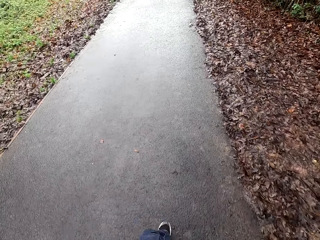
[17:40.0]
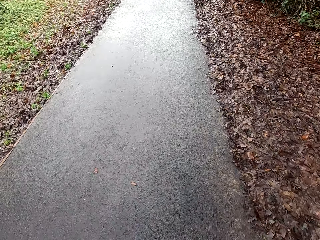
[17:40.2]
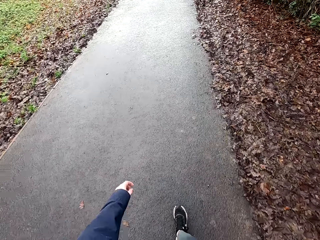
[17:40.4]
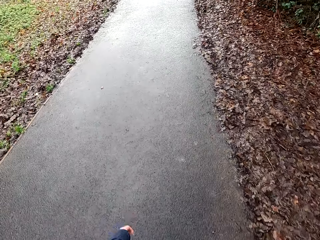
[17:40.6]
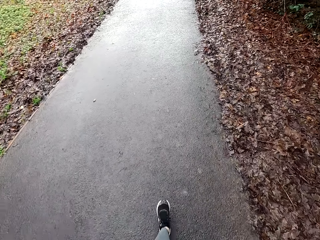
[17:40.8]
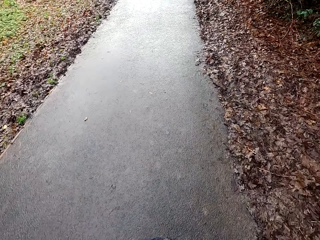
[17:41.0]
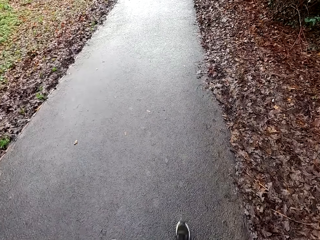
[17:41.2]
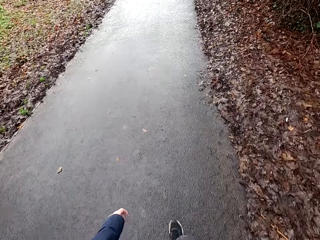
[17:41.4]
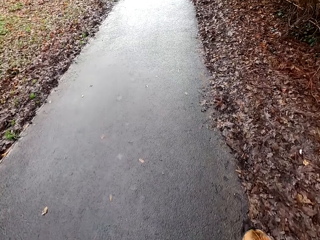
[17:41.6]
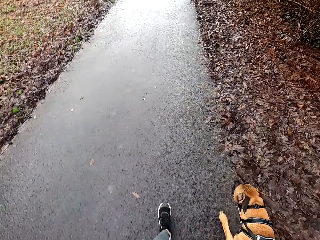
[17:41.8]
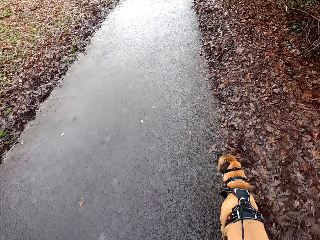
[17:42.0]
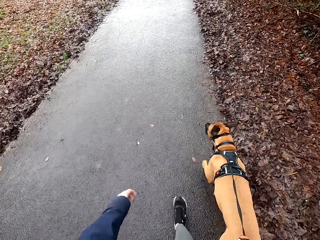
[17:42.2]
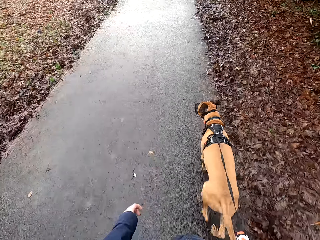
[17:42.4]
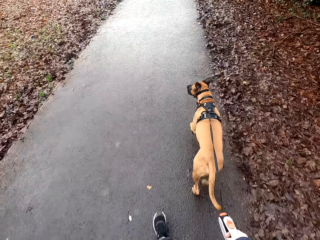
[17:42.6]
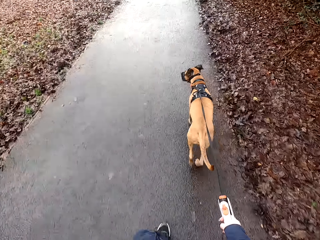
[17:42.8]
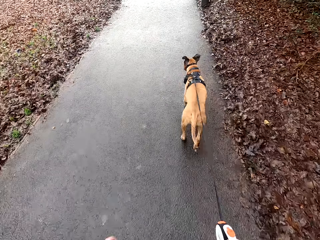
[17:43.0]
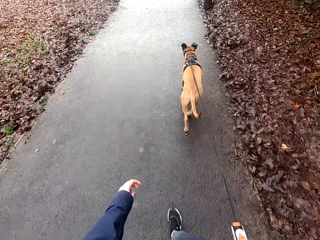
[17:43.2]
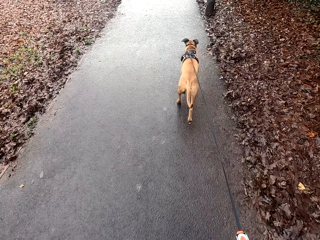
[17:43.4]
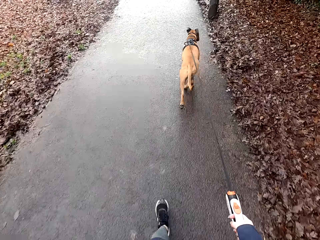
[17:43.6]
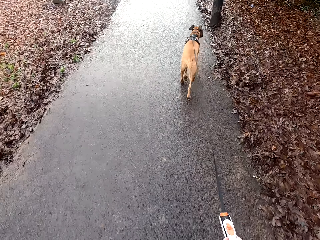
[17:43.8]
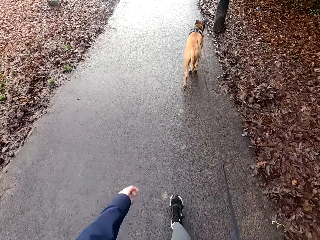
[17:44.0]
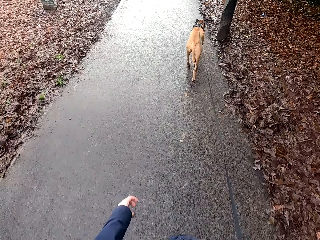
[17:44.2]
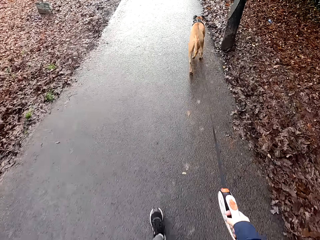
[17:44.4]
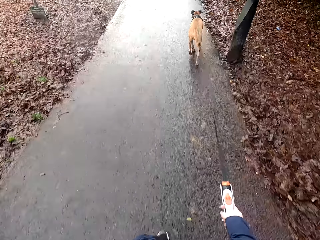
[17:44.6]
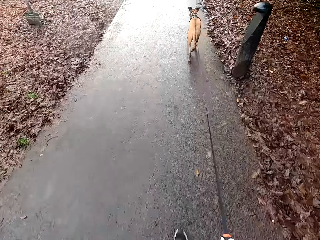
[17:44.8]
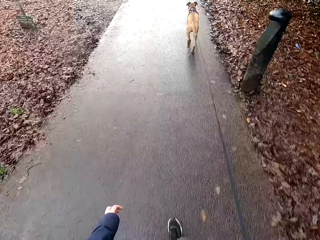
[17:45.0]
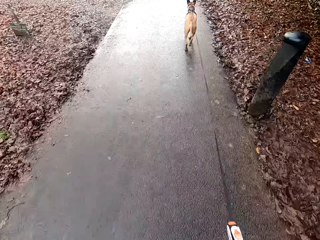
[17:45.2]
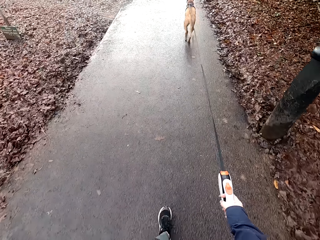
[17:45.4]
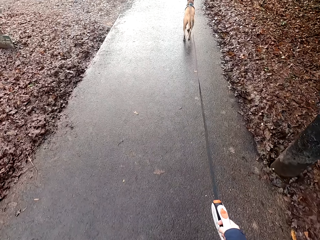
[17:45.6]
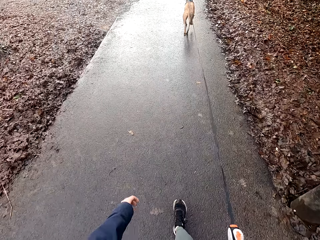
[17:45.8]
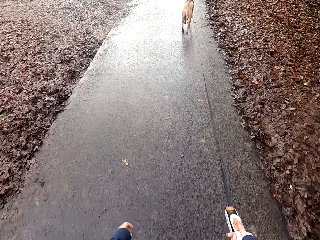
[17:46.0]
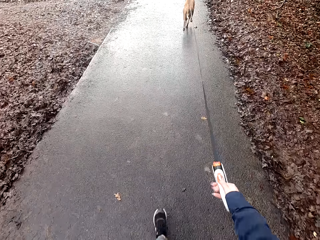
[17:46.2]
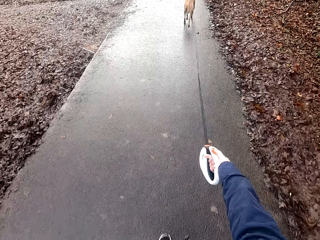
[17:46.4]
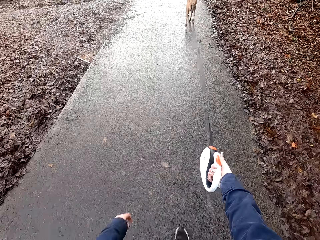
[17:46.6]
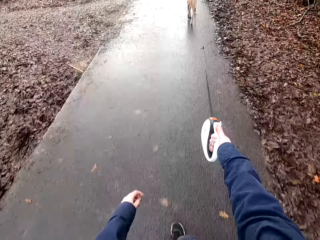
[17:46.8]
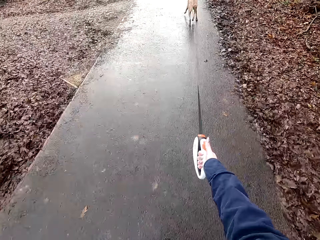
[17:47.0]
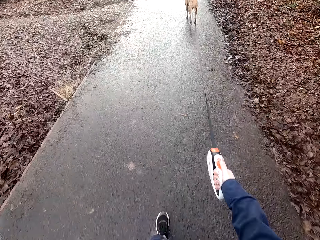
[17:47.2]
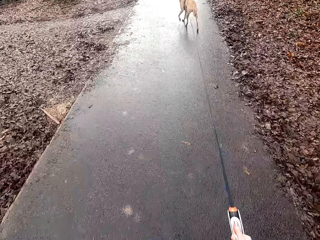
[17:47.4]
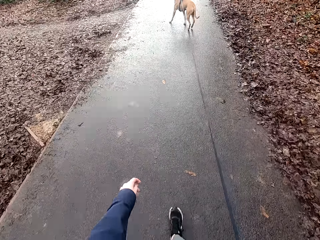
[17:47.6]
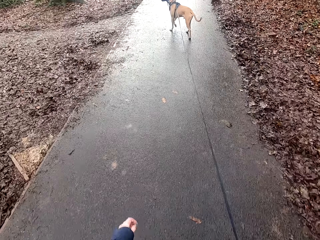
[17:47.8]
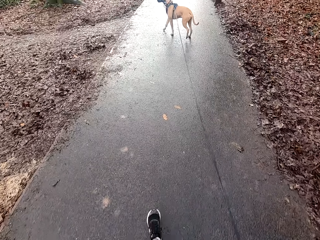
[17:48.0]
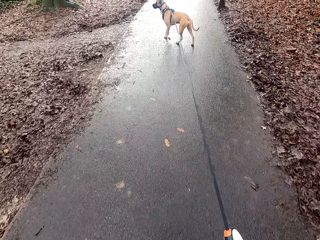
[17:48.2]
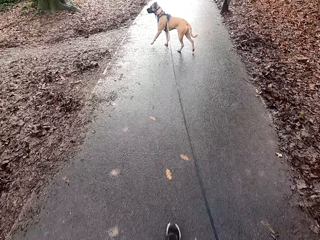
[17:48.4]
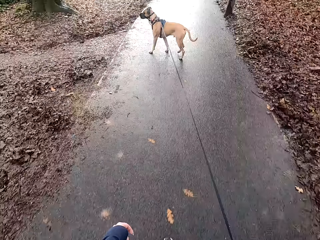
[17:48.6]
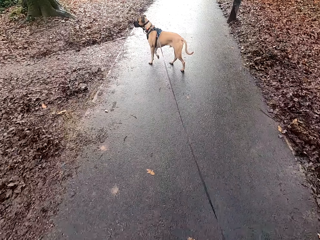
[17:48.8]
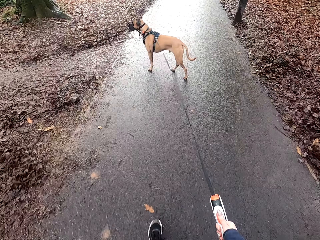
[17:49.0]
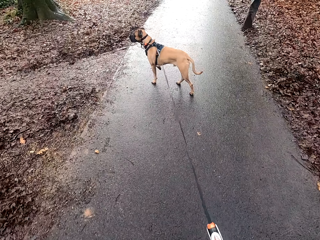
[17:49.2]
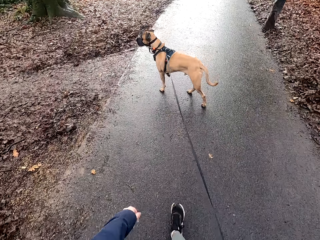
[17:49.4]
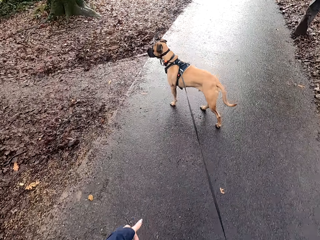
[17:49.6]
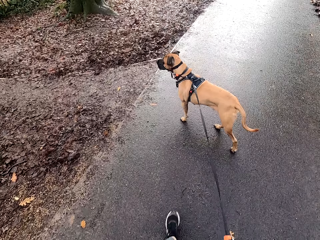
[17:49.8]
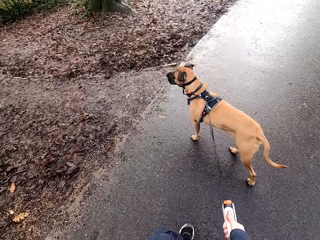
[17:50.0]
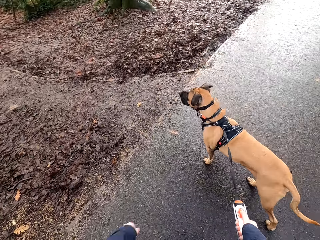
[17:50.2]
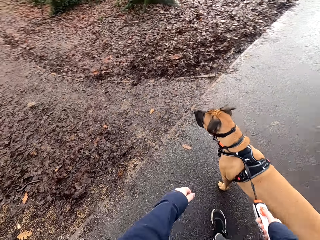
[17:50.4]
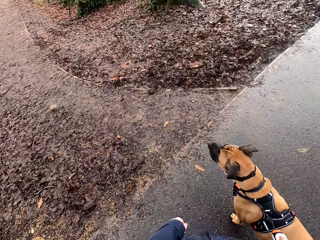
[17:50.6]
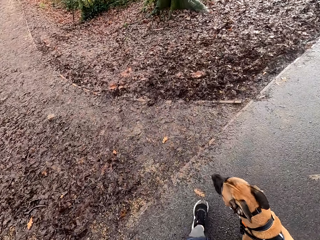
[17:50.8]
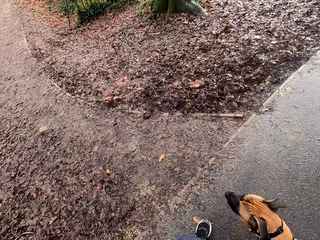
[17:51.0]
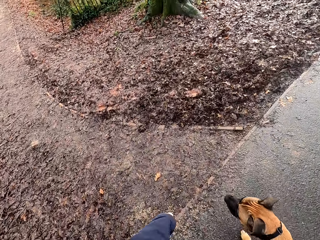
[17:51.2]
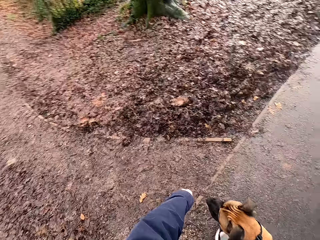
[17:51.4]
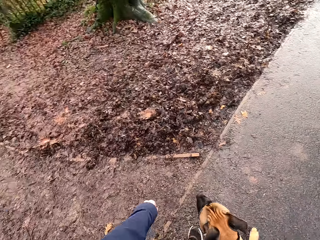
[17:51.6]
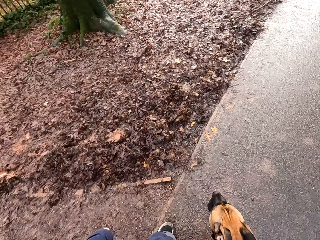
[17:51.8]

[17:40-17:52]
The camera wearer extends the belt of the retractable dog lead in her right hand. She retracts the belt of the retractable dog lead in her right hand.

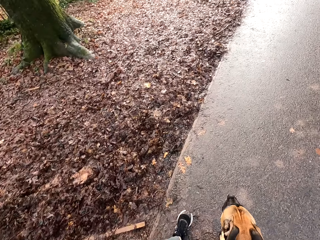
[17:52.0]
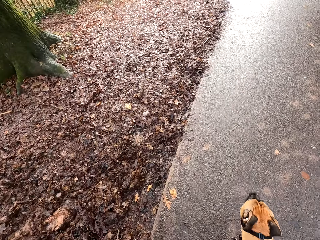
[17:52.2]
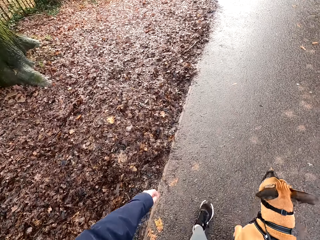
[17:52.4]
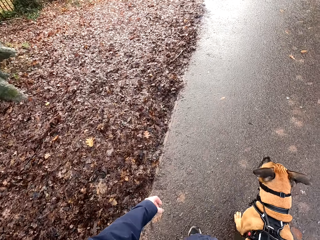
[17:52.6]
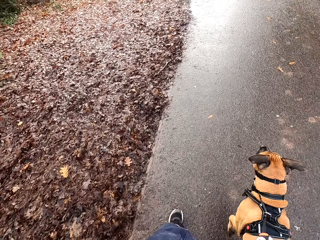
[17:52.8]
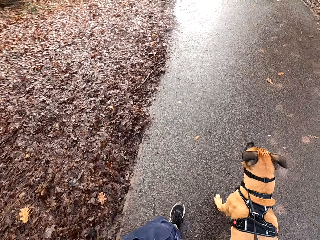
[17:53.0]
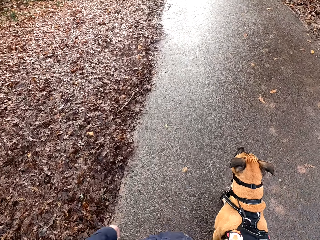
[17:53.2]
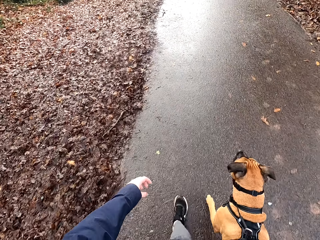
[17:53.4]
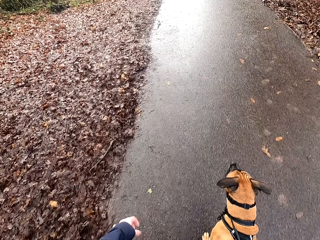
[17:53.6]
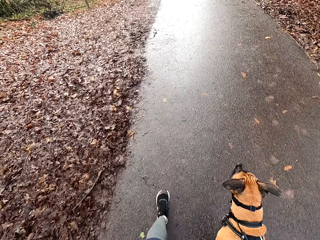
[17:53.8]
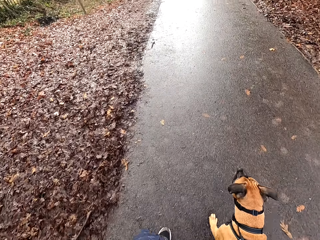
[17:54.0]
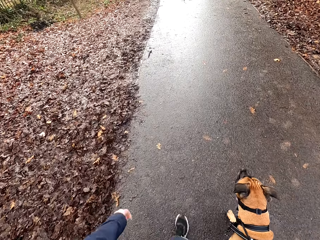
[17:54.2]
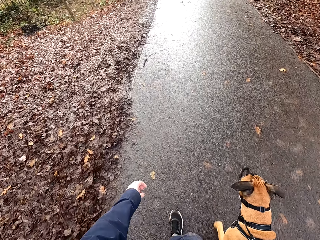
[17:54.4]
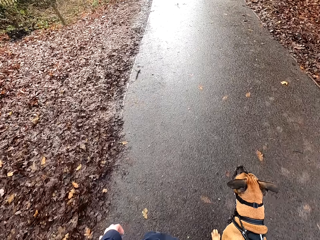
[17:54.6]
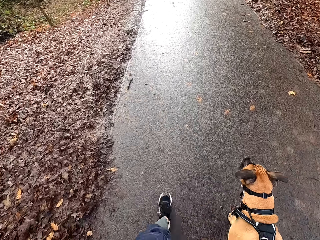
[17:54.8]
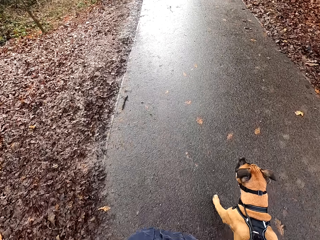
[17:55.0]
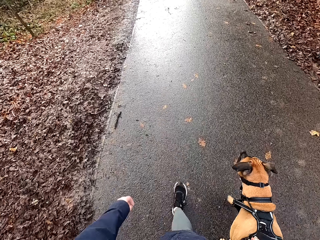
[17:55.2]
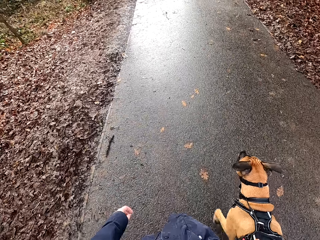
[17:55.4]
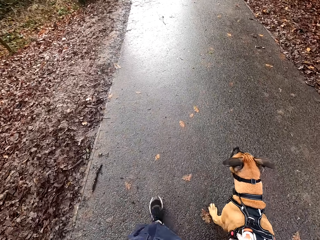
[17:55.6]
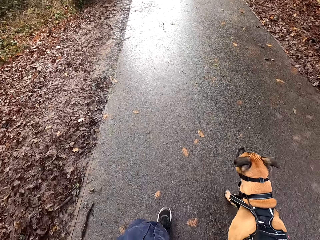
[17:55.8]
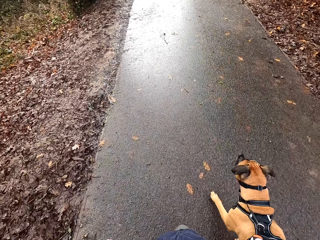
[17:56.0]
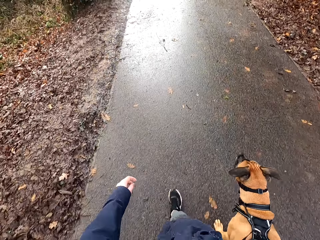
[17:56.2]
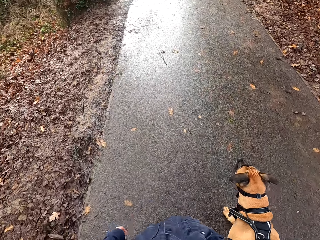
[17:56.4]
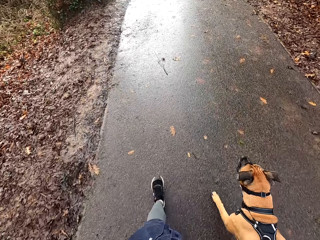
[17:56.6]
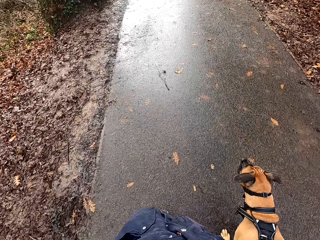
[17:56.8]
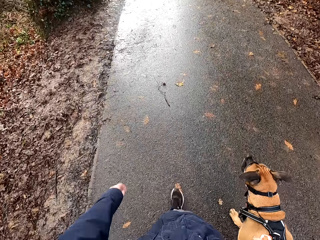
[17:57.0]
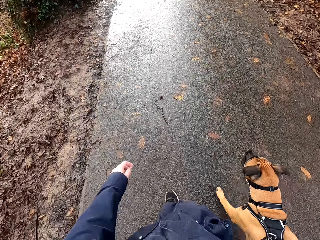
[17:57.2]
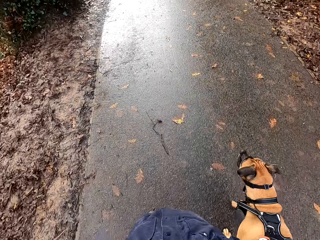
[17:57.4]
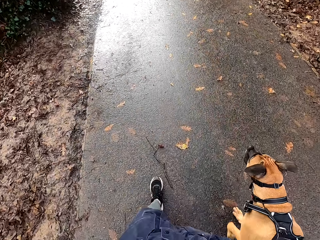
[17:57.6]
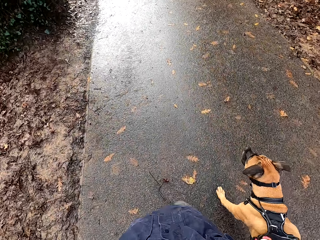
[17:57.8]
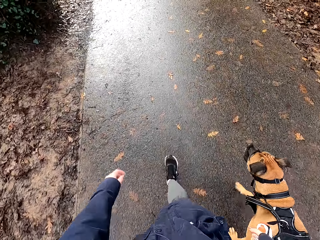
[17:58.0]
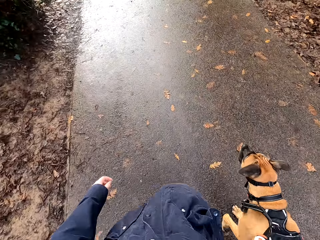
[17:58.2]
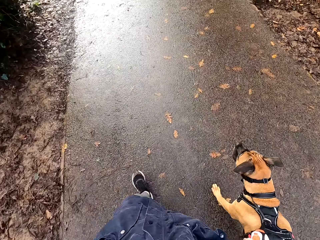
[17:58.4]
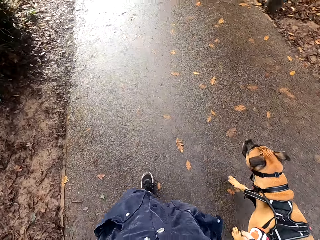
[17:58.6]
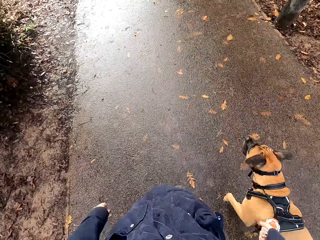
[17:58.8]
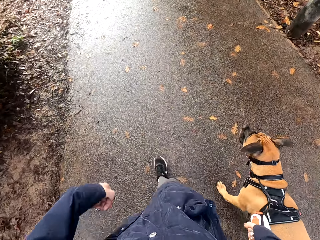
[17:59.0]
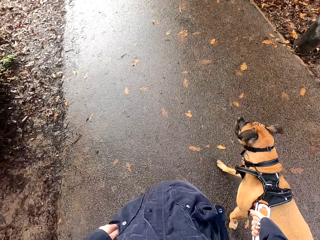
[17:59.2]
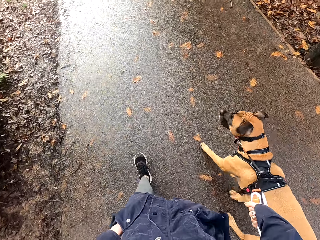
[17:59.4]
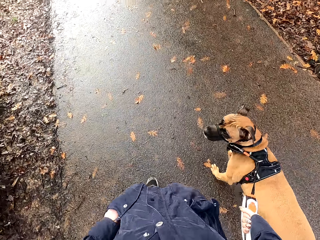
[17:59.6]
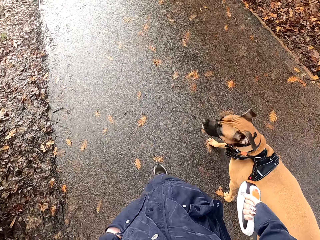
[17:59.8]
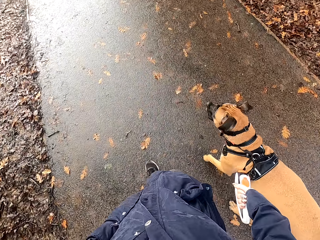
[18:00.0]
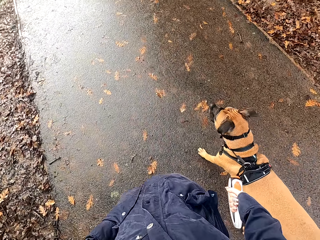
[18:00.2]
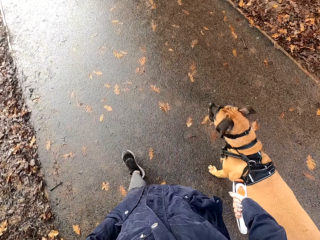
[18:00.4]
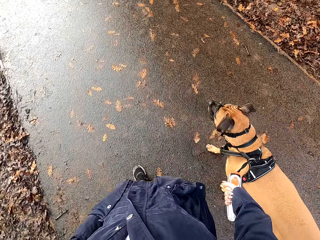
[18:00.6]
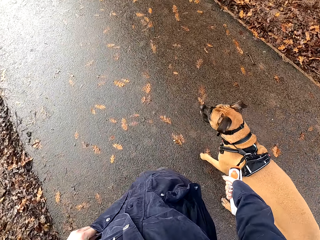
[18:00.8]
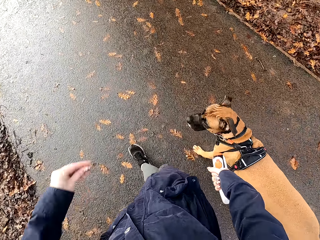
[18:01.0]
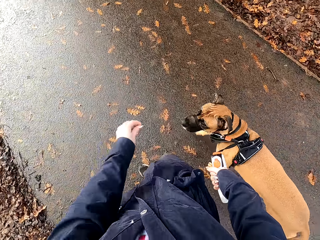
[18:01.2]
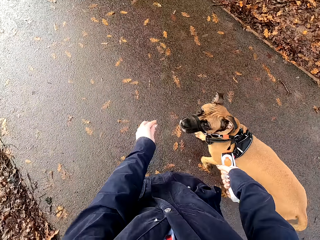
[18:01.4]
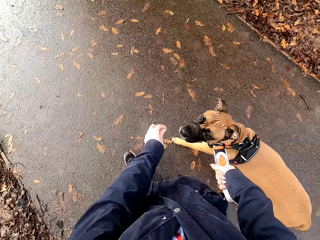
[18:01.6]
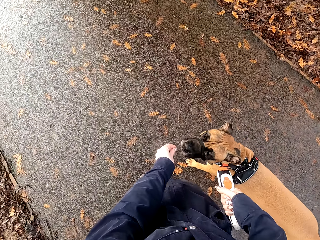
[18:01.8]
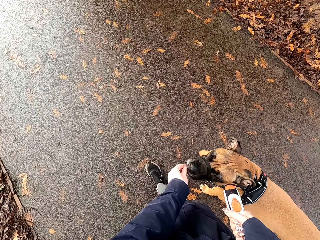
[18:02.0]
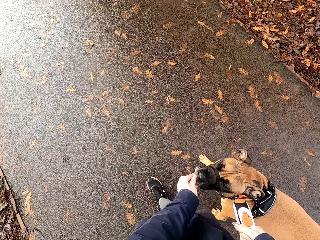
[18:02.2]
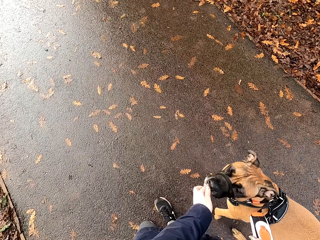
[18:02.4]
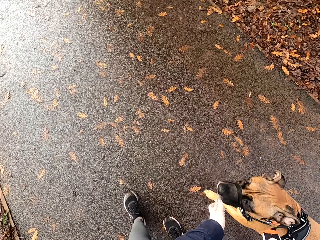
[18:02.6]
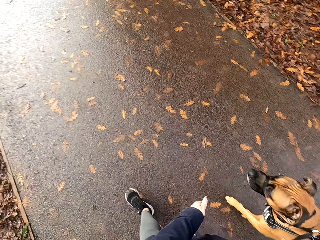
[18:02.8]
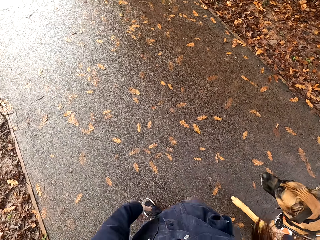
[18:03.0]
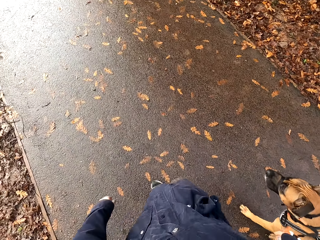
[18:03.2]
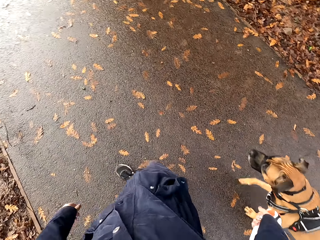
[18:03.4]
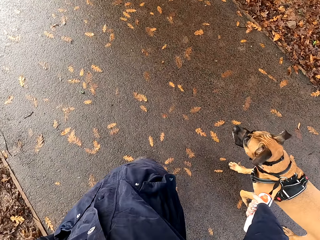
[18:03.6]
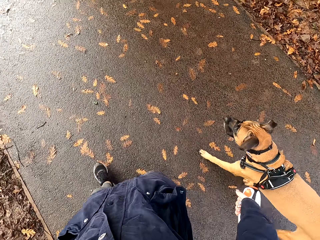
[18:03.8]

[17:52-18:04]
The camera wearer takes a nut from her pocket with her left hand. The dog collects the nut from the camera wearer's left hand with its mouth. The camera wearer feeds the dog food.
